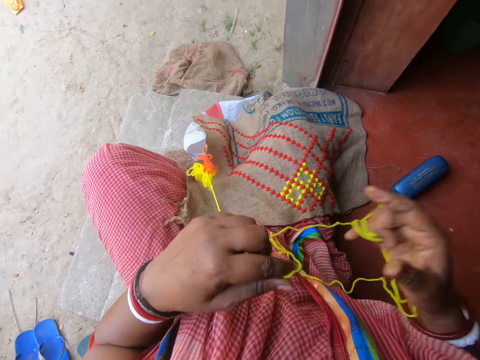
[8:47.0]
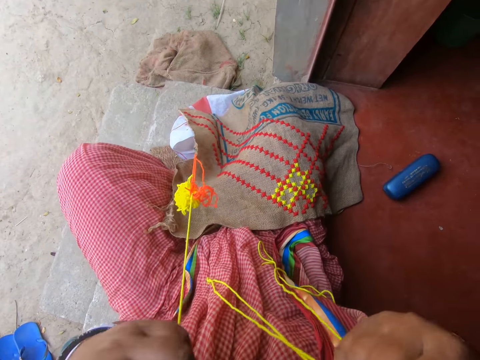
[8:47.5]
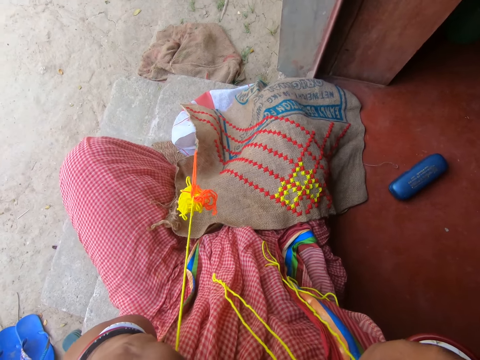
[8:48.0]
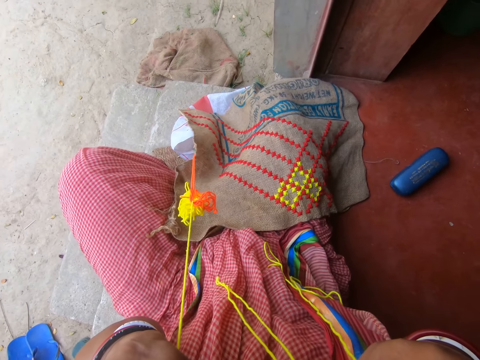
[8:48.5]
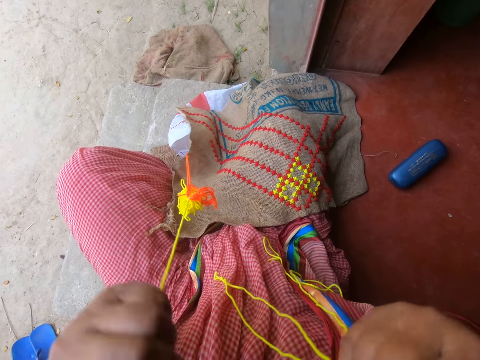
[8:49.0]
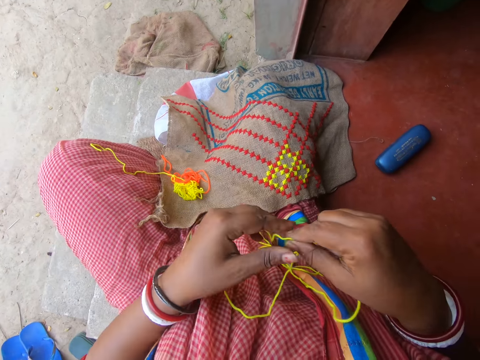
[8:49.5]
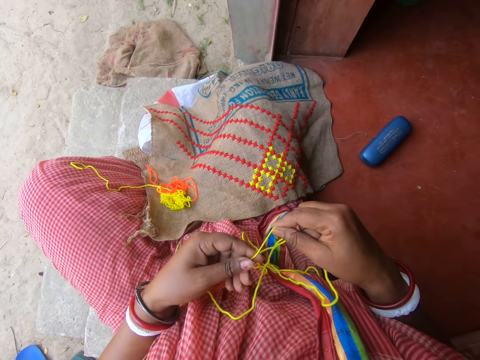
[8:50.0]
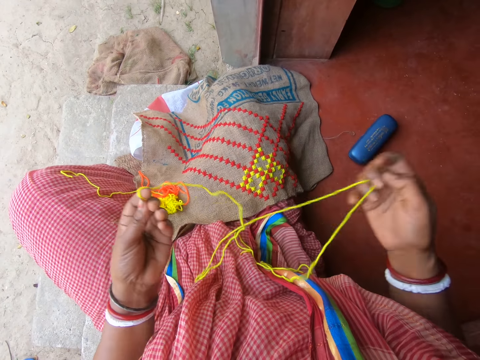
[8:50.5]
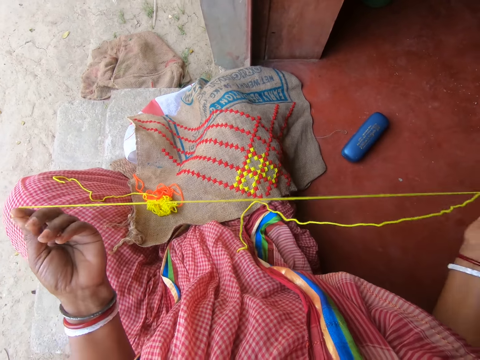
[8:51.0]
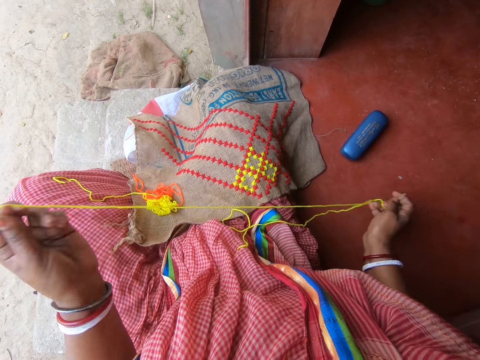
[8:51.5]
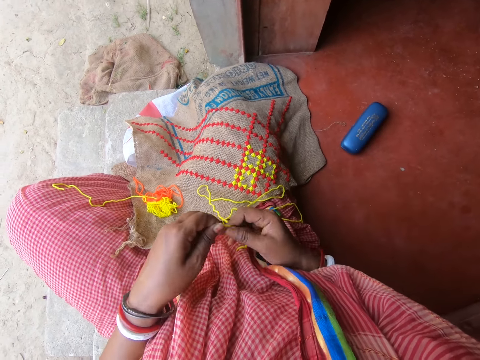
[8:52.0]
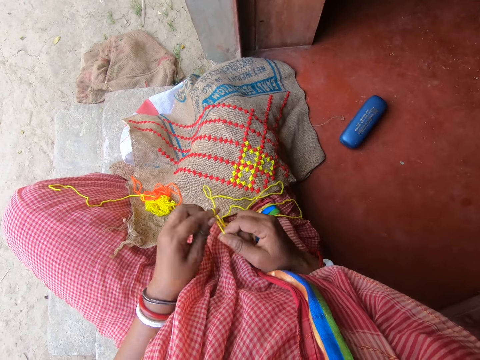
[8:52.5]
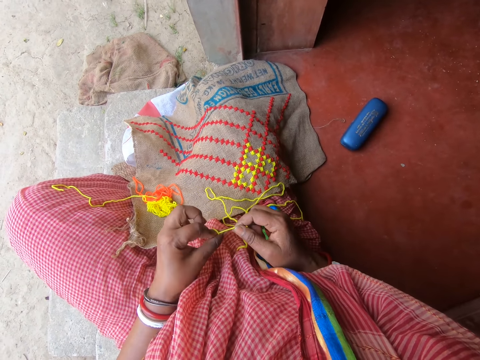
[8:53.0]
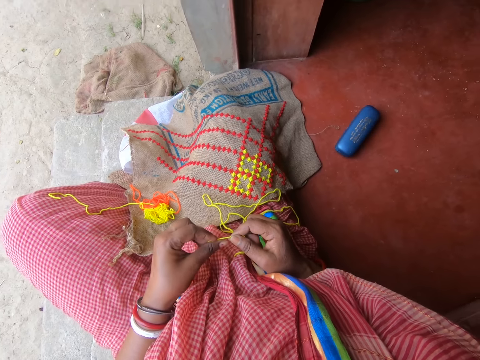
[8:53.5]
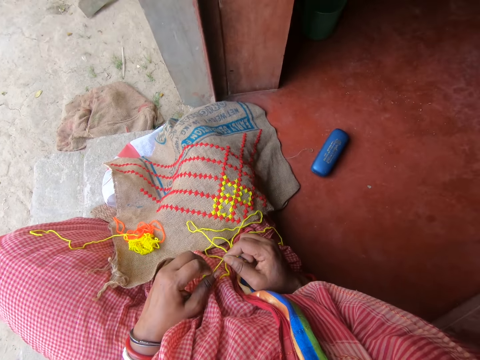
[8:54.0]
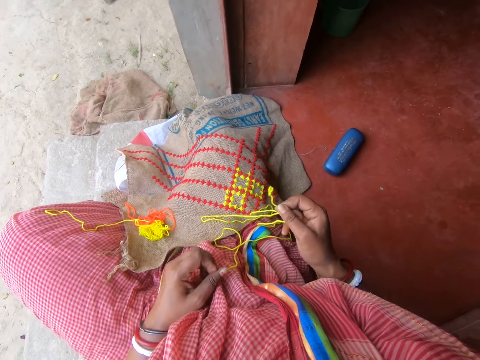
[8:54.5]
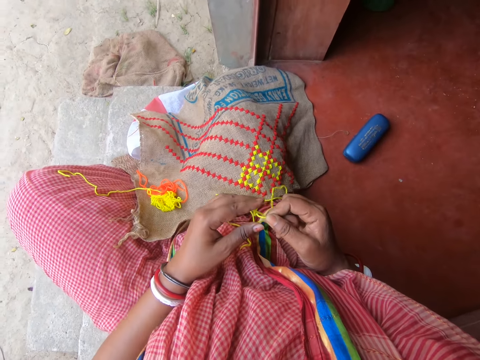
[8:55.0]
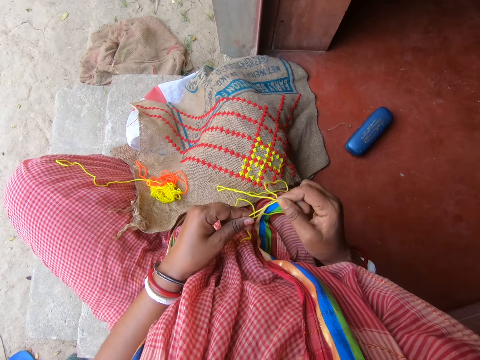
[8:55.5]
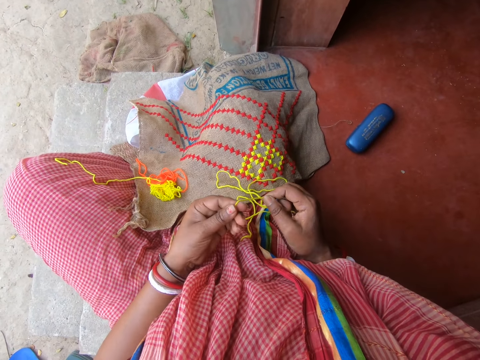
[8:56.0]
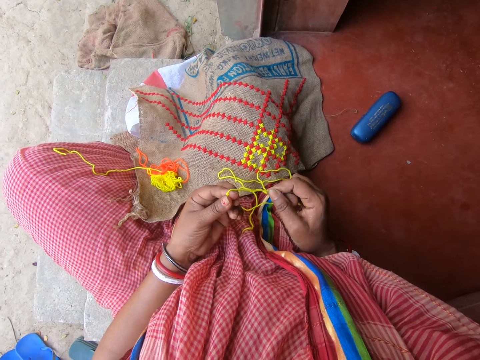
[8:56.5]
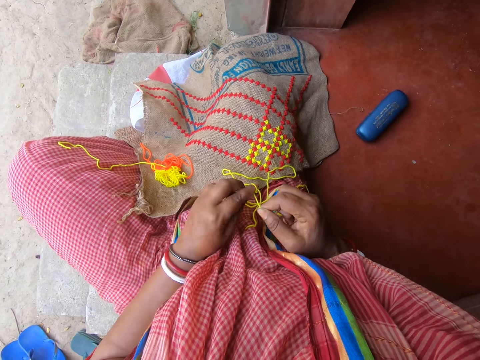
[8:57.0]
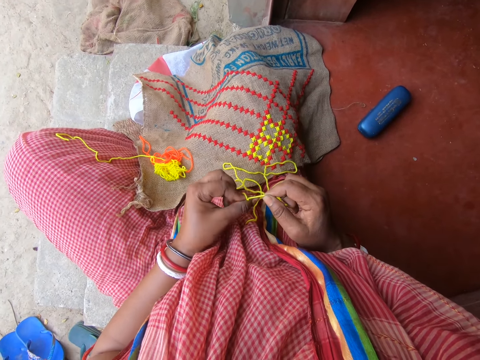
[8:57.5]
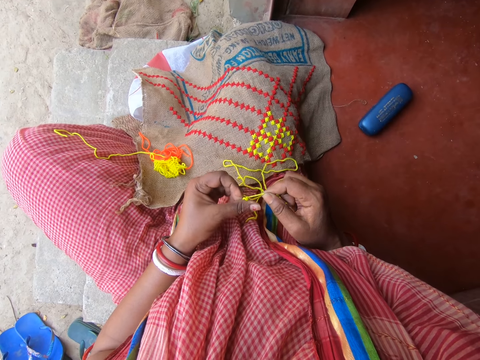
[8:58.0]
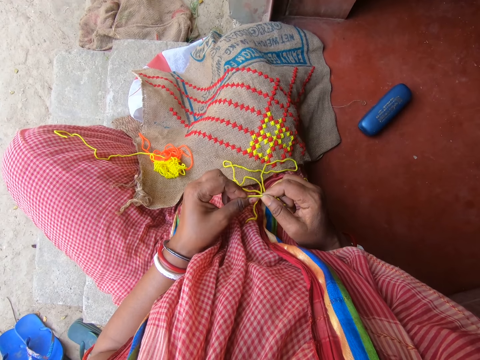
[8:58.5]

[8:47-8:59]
The camera wearer pulls up the thread. She cuts the thread with her teeth. She drops a part of the thread with her left hand. She holds the thread, straightens the thread, pulls up the thread and straightens the thread. She moves the thread down and knots the thread. She releases the thread, holds the thread and knots the thread.

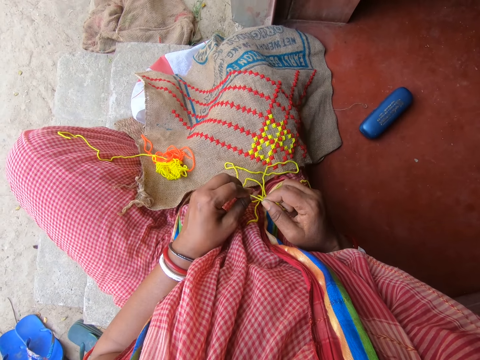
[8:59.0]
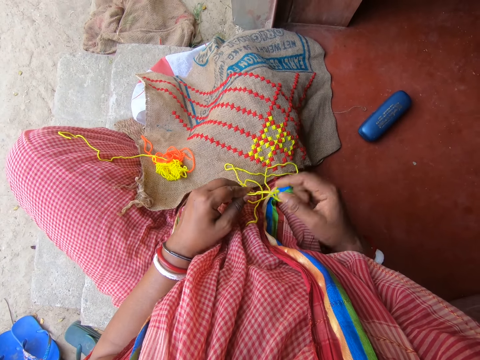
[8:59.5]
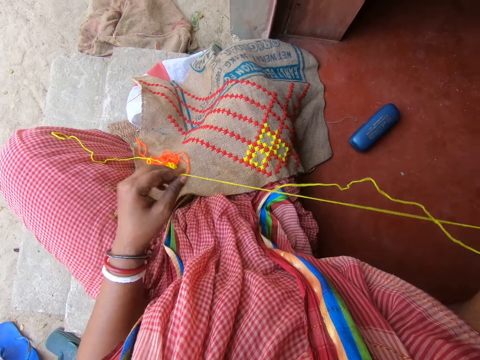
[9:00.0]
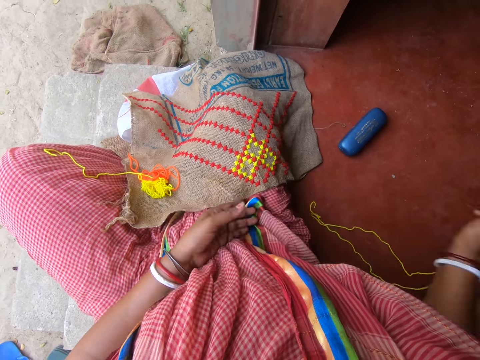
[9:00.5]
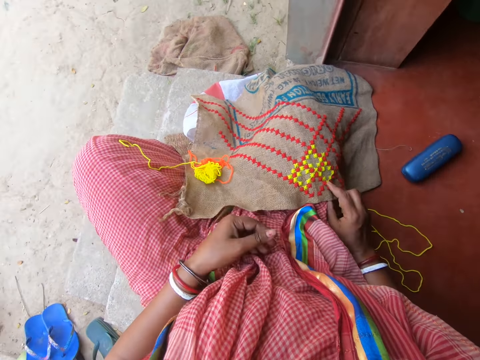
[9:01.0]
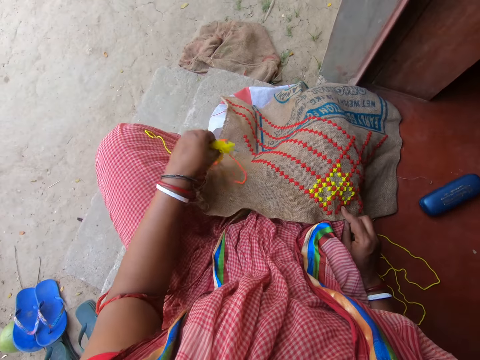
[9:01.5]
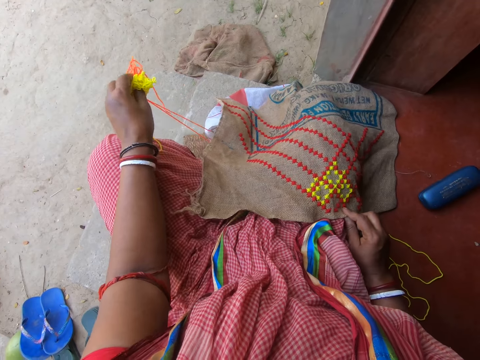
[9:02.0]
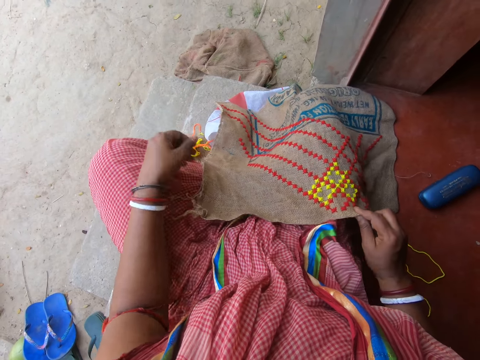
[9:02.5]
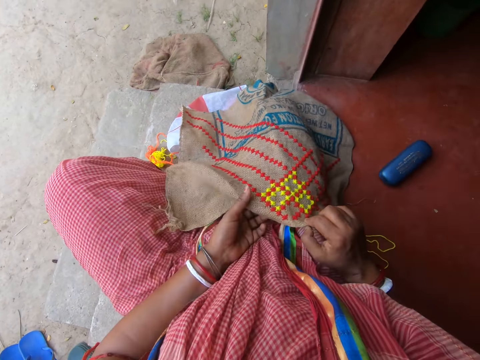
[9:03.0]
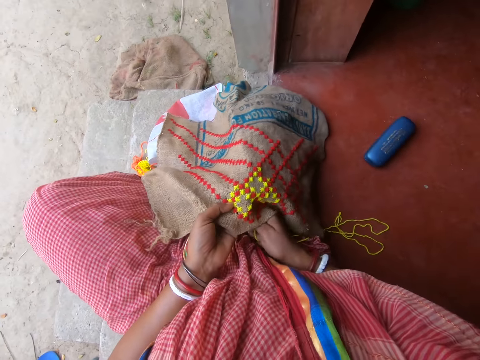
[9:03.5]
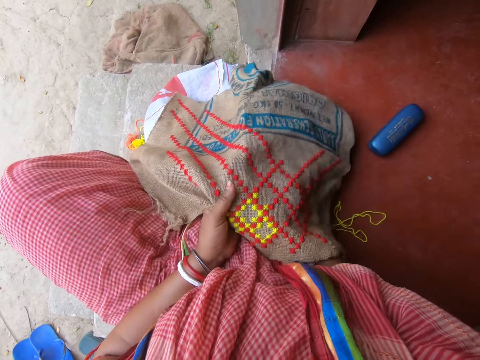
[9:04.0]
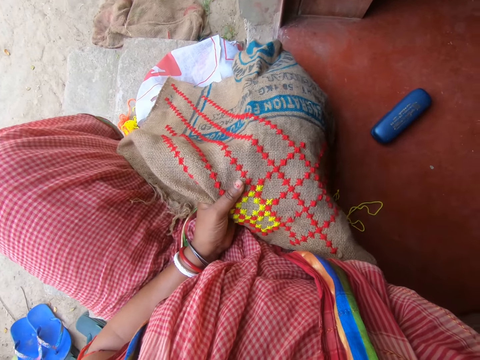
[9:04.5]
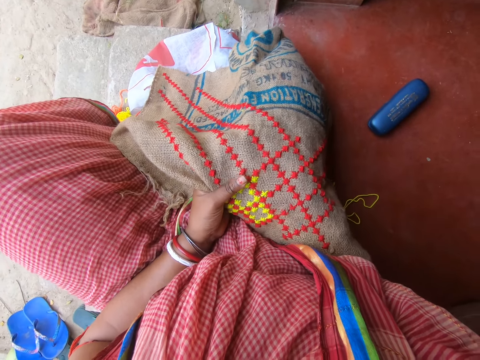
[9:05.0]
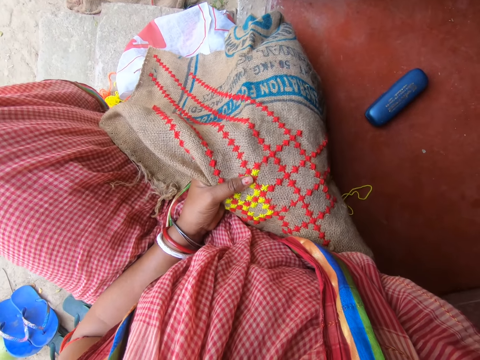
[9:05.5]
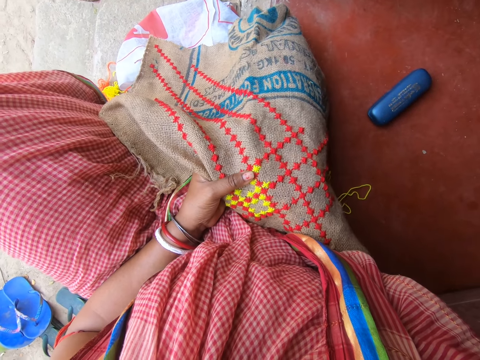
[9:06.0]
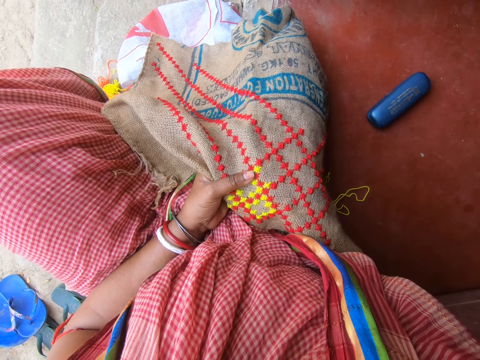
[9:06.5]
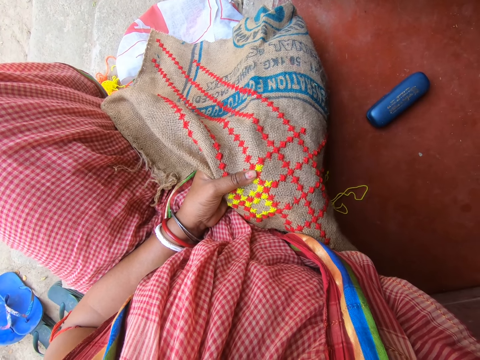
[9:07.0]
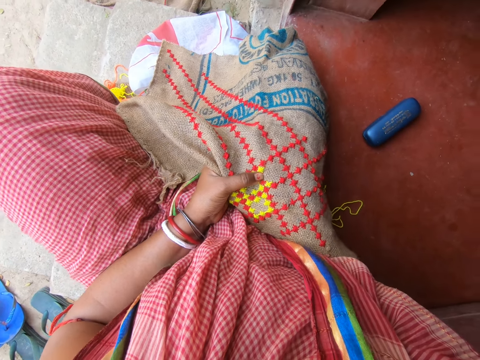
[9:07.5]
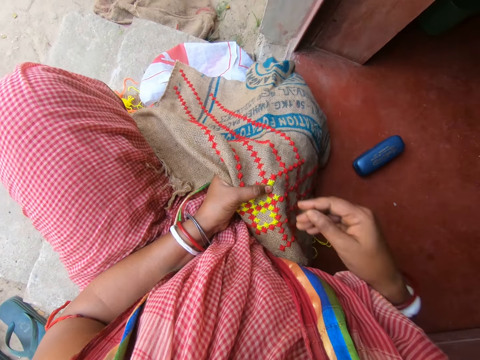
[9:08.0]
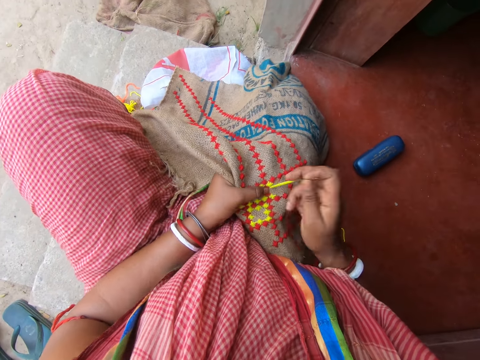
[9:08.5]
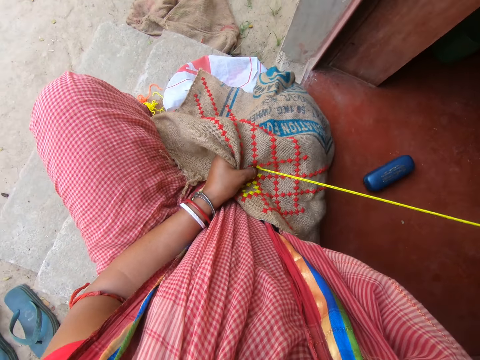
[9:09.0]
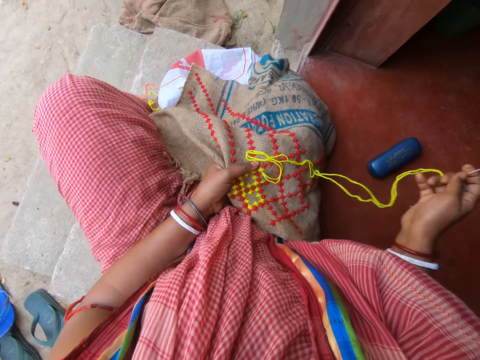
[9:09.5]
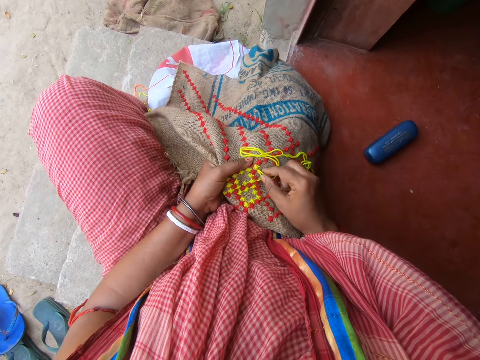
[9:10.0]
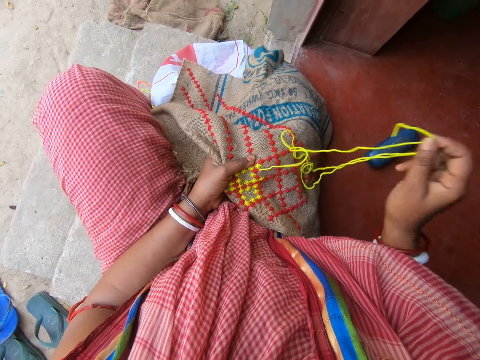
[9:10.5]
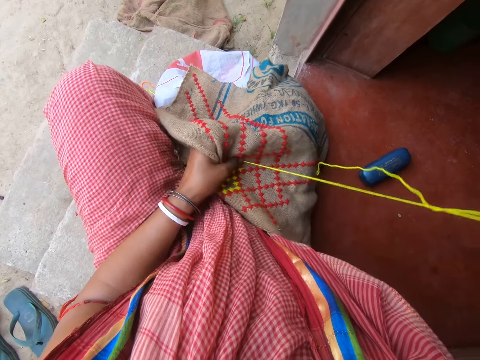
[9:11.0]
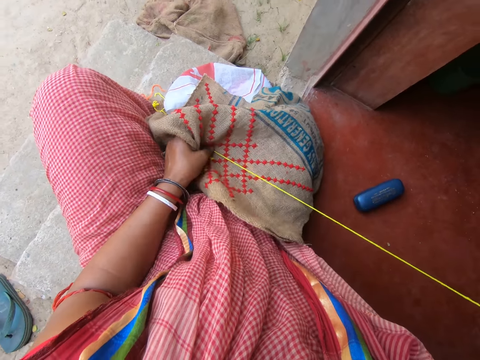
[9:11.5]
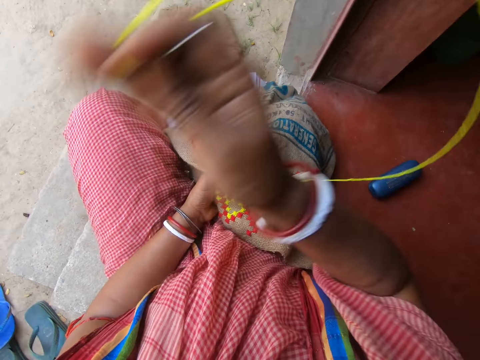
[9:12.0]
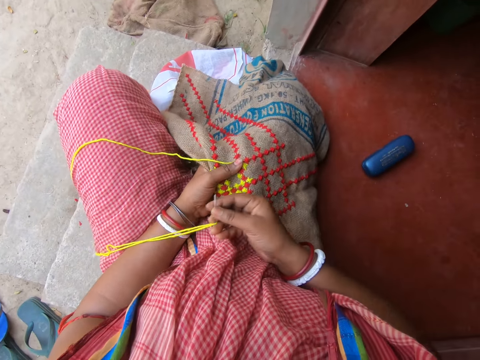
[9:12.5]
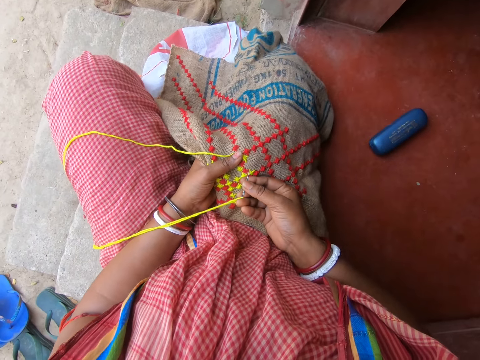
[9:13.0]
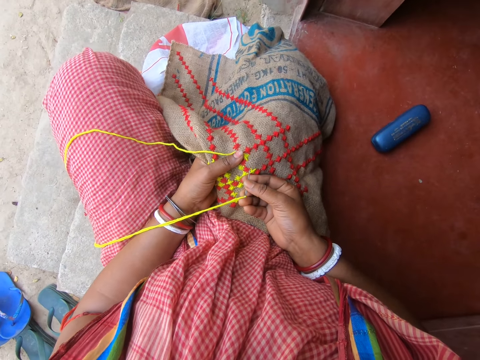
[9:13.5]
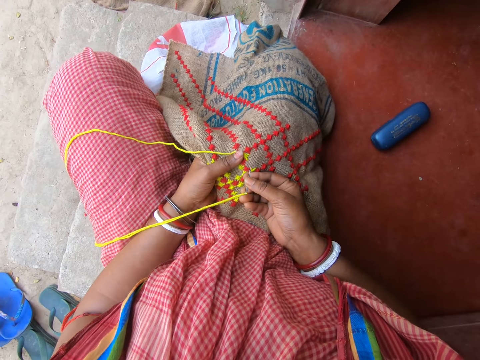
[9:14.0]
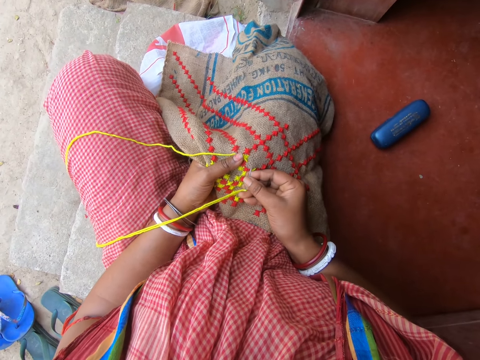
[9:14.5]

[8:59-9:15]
The camera wearer straightens the thread. She holds the mat, moves the thread down and moves her hand down. She moves the part of the thread with her left hand. She picks up the thread and drops the thread down. She arranges the bag with her hands. She moves her hand down. She sews the bag with the needle in her hands. She pulls the mat, moves her hand down and lifts up the mat. She sews the mat, moves her hand up, holds the needle and pulls up the thread. She moves the needle down, holds the thread and pulls up the thread. She moves the mat, swings the thread, moves the needle down and sews the mat.
